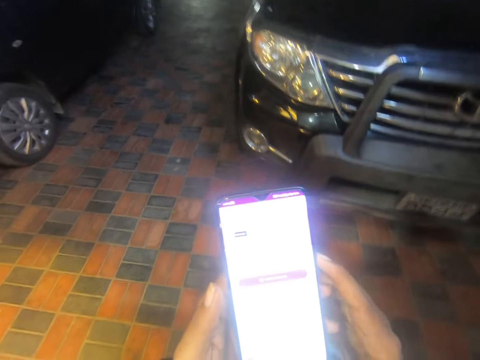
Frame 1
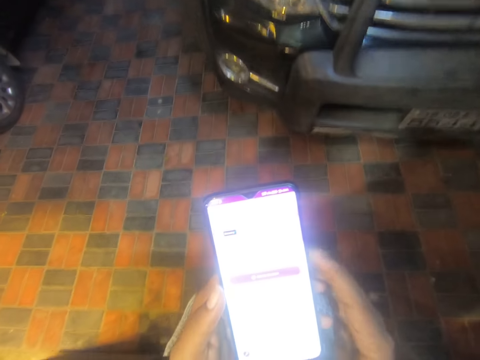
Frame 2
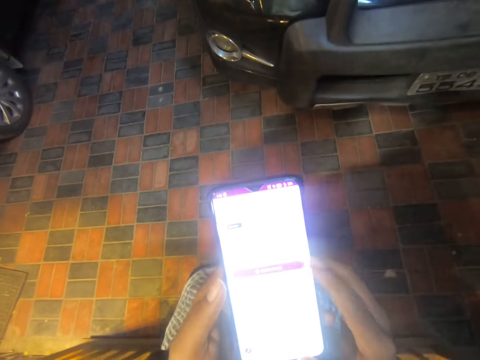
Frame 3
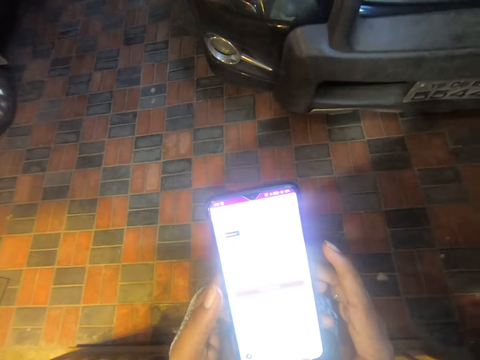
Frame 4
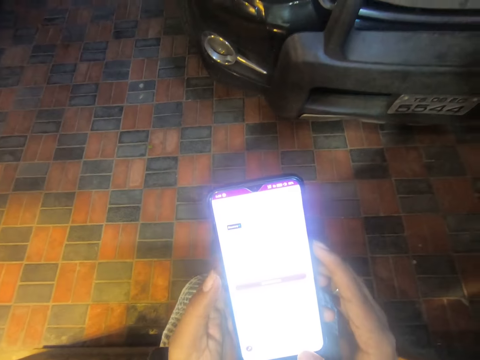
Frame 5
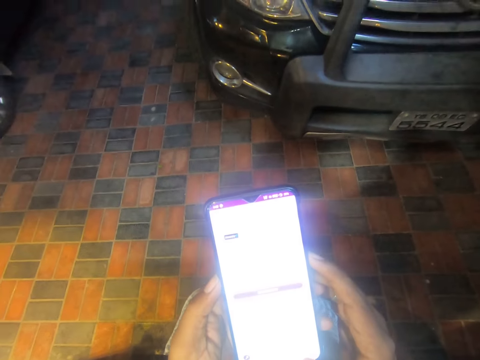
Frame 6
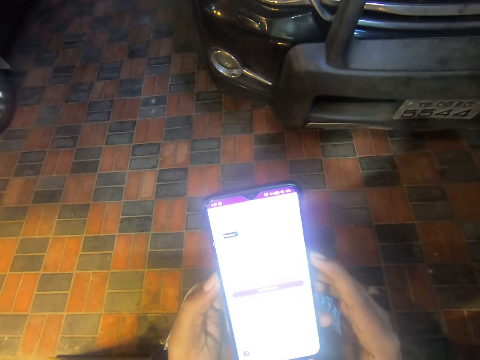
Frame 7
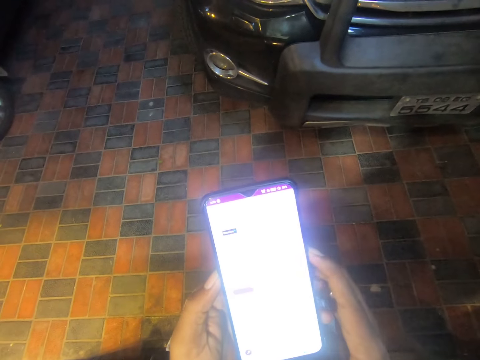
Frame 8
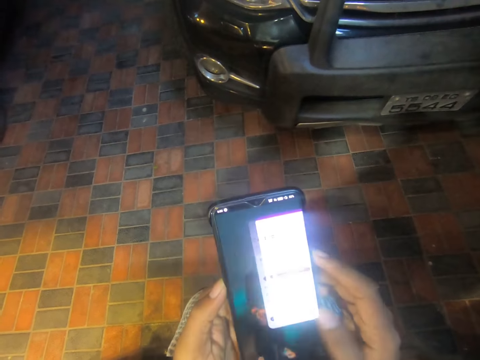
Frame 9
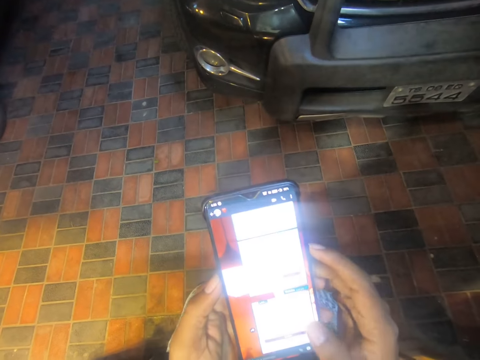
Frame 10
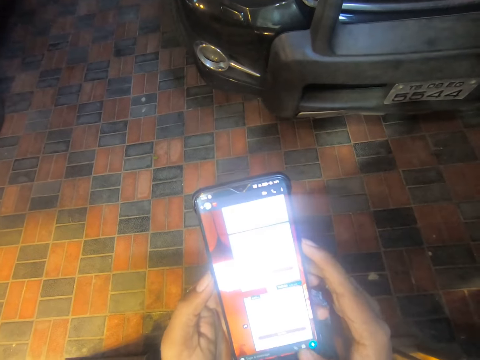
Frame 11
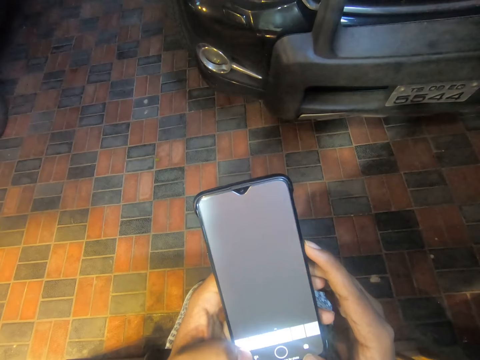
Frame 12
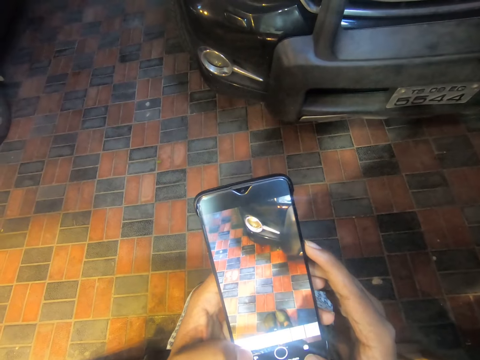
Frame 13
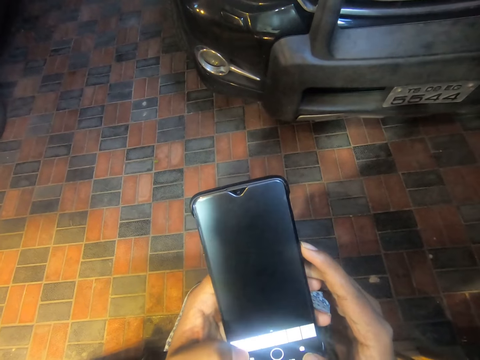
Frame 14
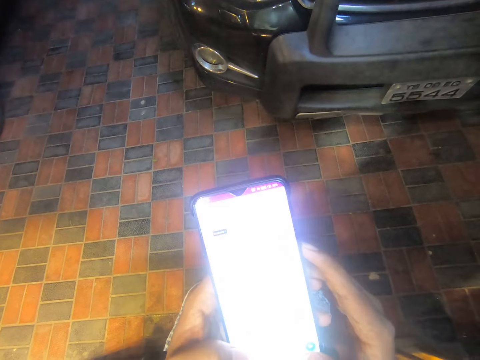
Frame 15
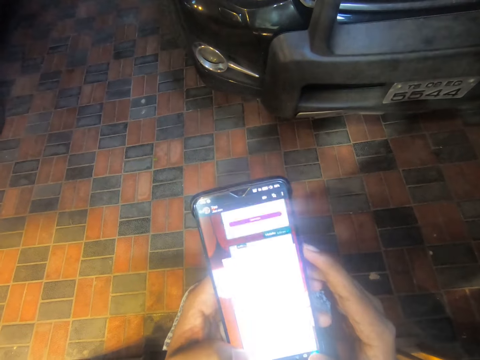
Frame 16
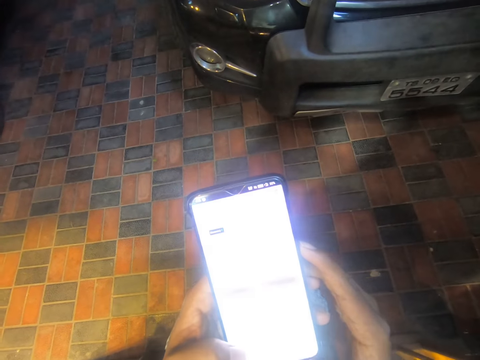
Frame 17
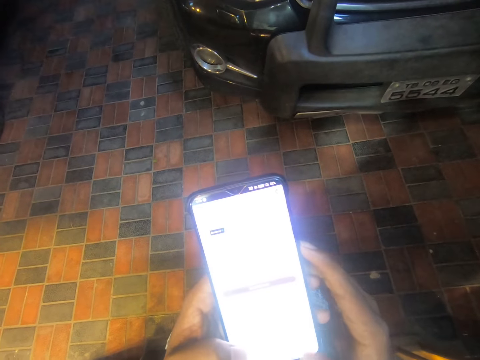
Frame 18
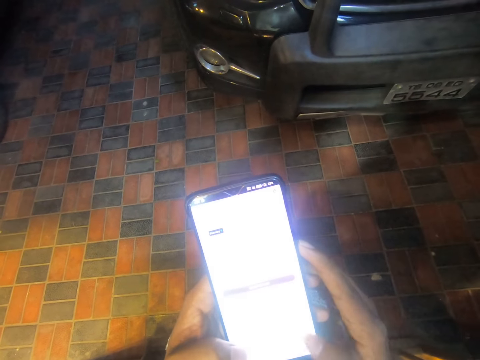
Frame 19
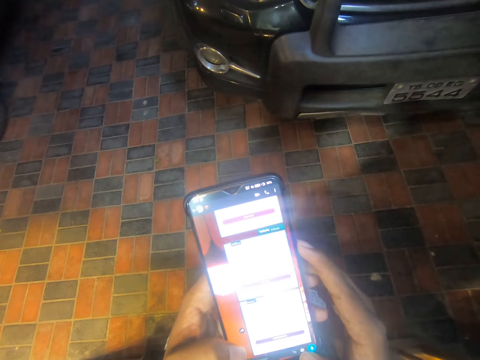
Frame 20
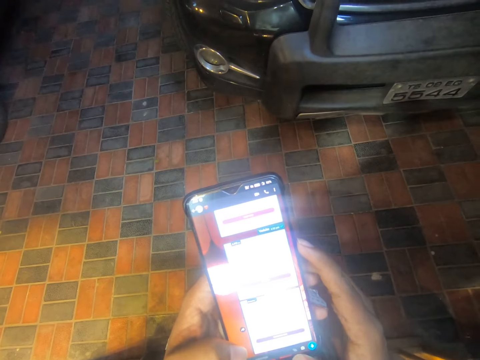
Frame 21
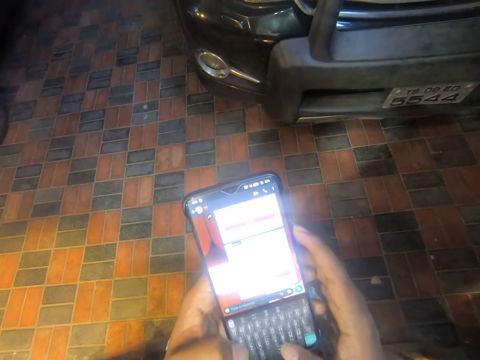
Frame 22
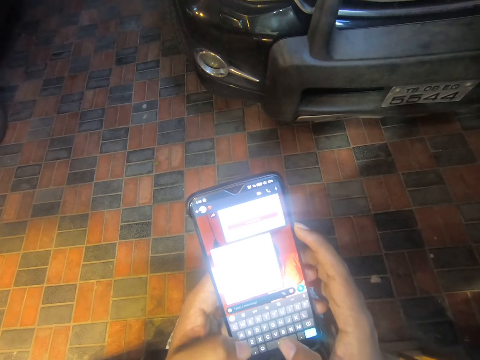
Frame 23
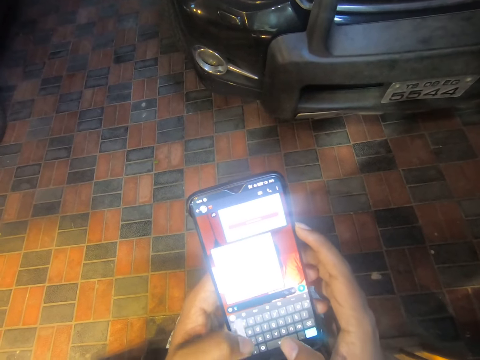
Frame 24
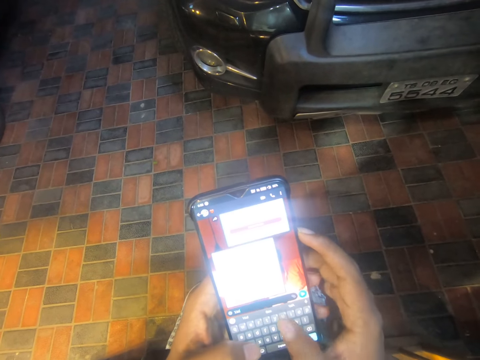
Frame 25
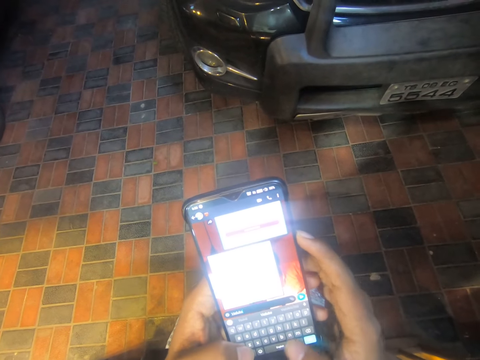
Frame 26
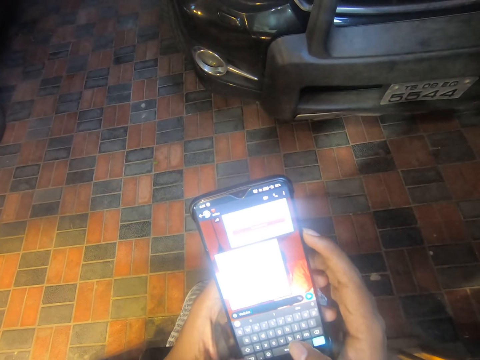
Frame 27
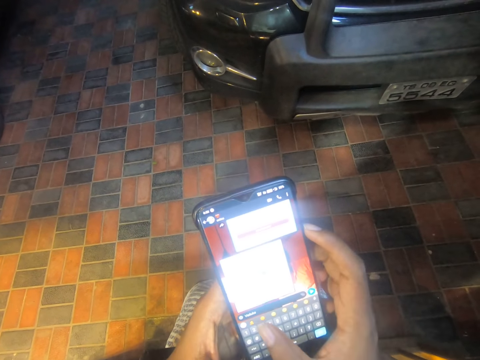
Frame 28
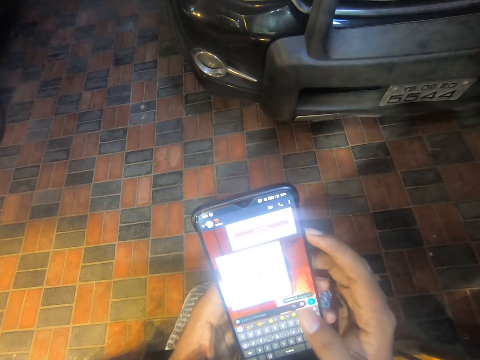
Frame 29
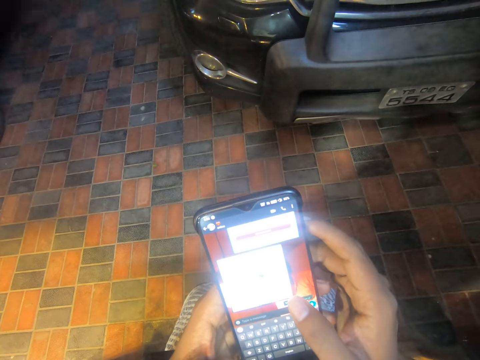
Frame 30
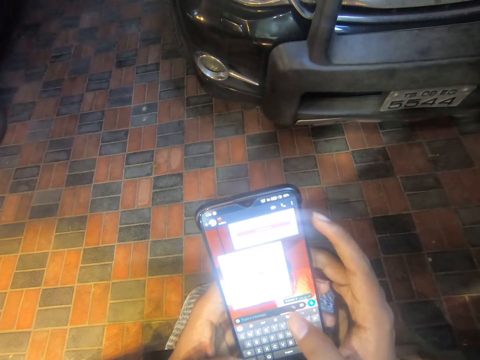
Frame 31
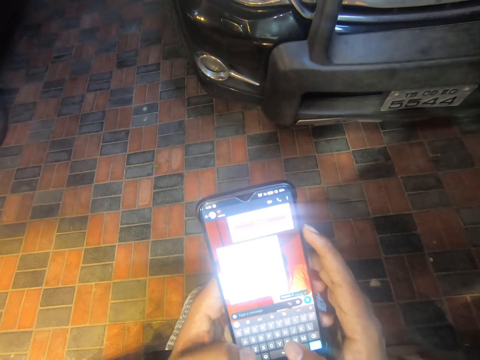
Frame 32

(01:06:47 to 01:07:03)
The camera wearer looks at the phone. She scrolls the phone. She operates the phone with her hands. She takes a picture. She scrolls the phone. She types on the phone.

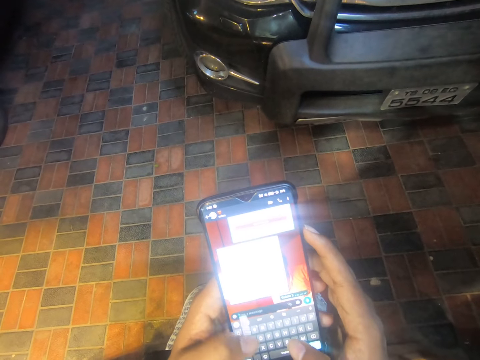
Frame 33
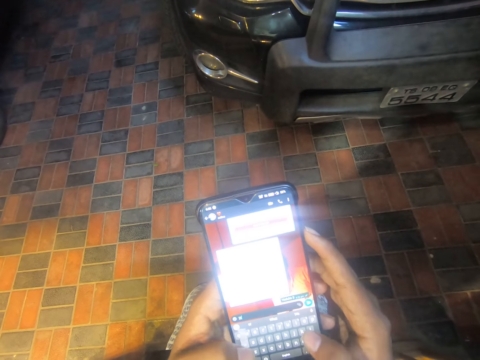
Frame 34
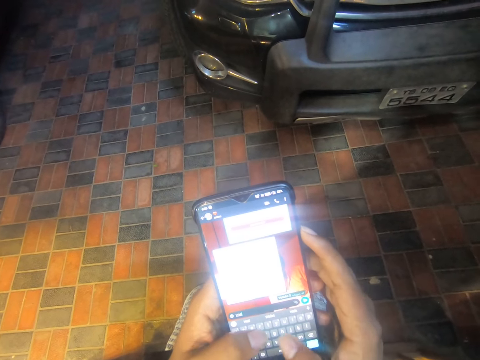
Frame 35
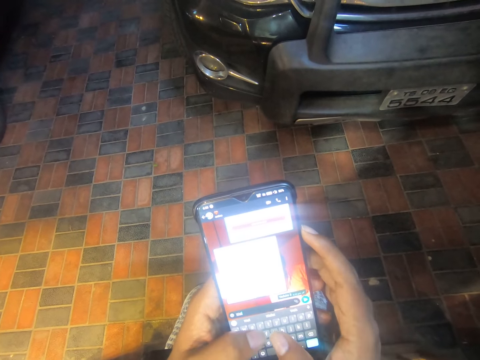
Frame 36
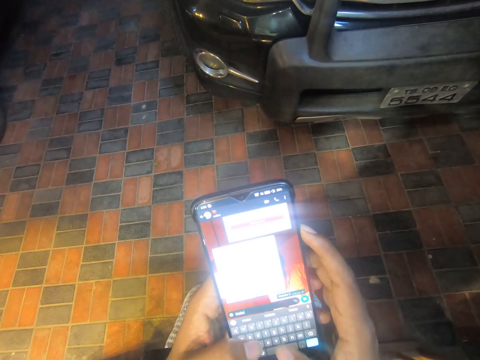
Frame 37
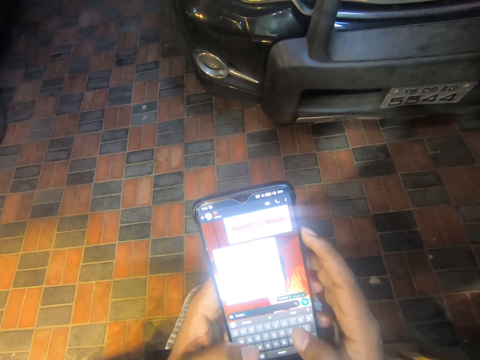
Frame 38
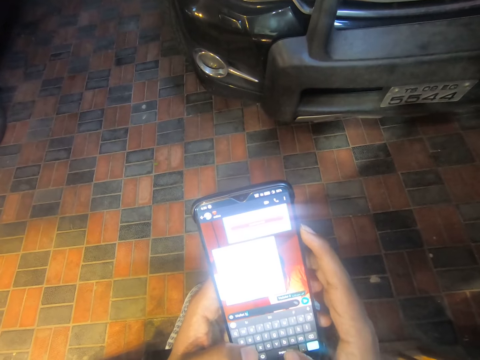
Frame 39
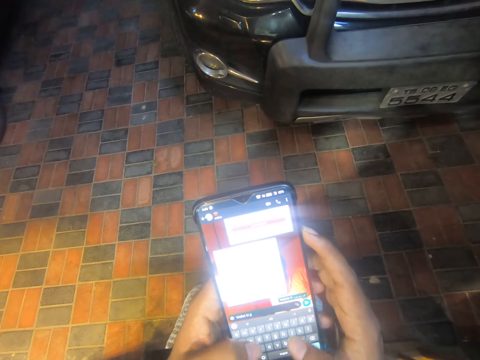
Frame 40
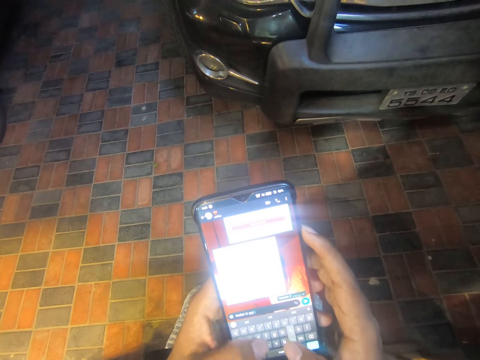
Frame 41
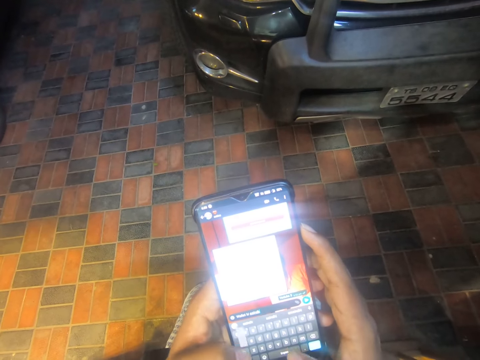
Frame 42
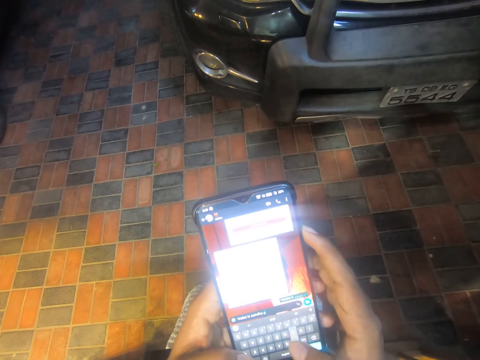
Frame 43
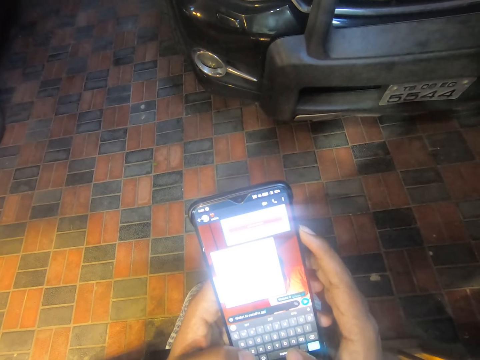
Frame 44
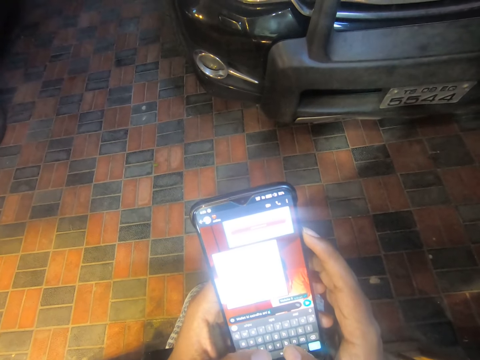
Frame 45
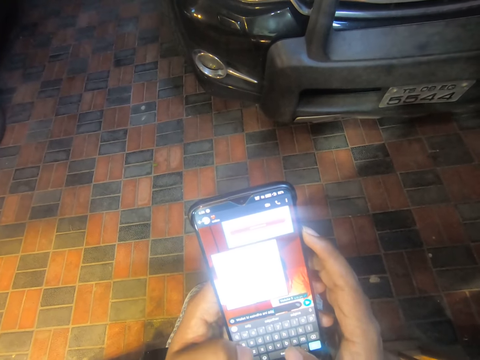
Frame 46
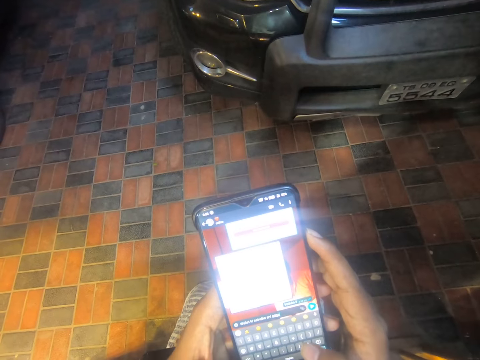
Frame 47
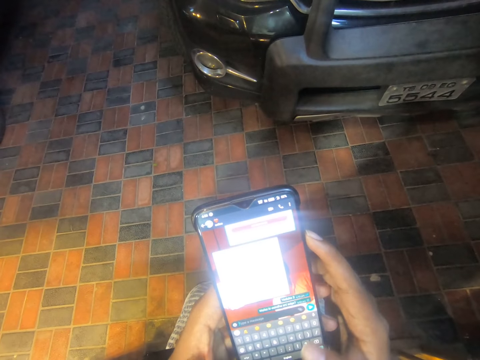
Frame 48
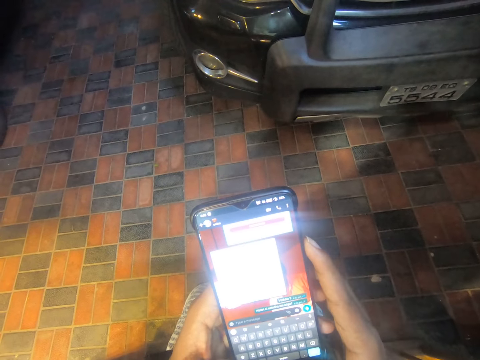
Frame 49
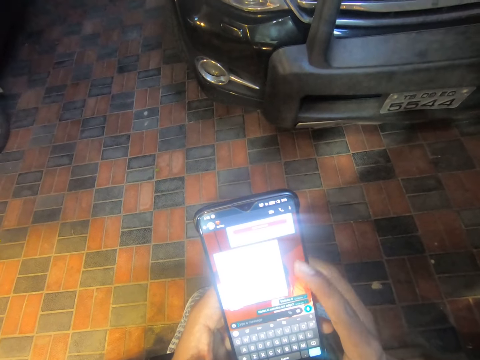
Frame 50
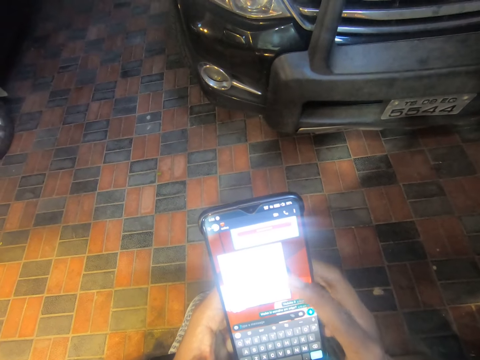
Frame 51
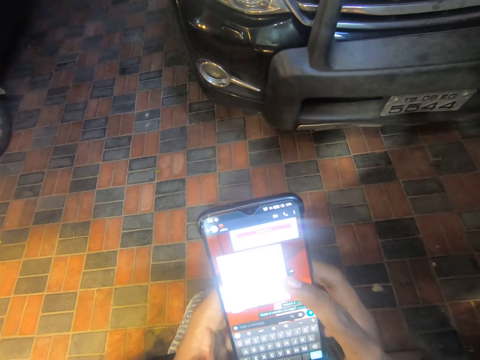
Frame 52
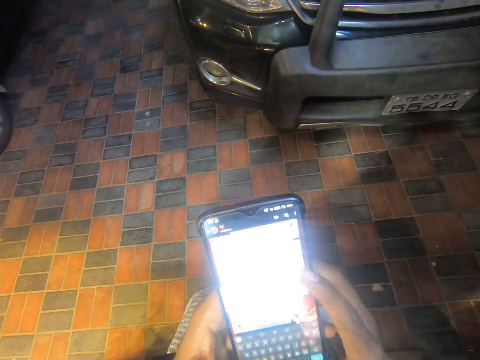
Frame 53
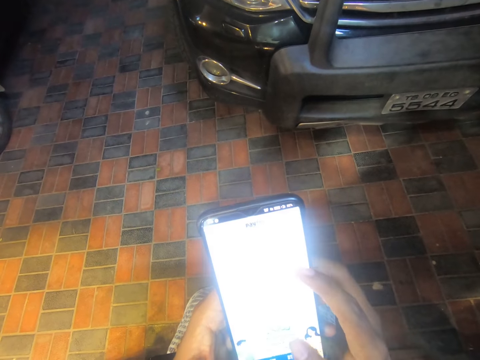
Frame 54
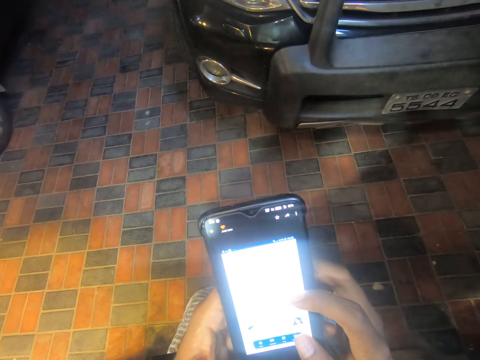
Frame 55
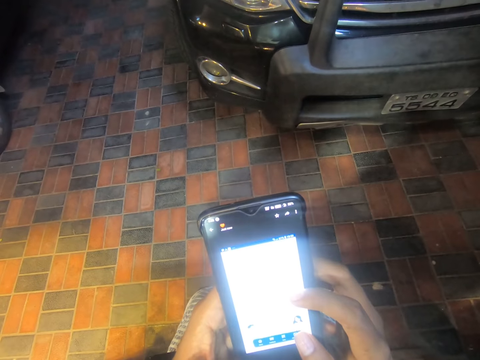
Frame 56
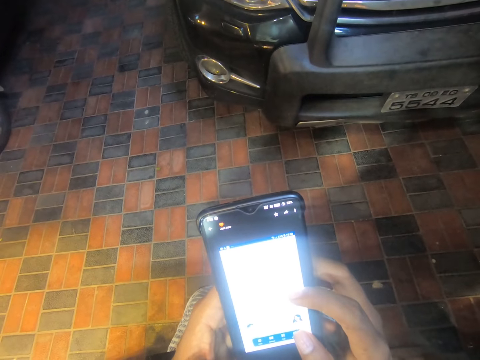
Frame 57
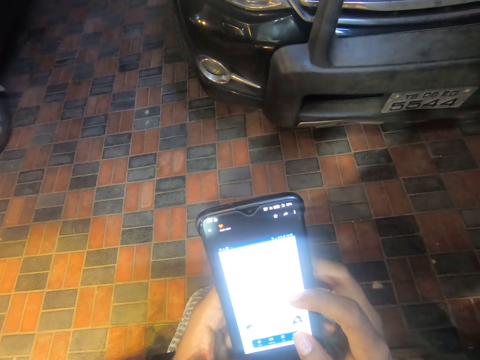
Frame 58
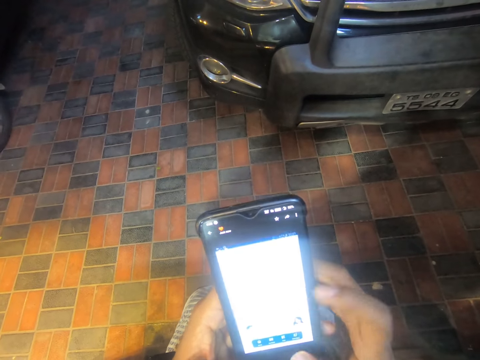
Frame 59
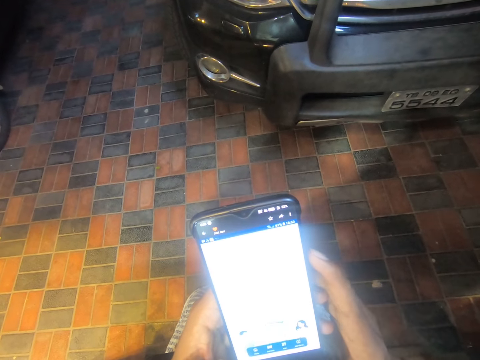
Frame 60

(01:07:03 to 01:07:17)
The camera wearer presses the phone. She operates the phone with her right hand.
